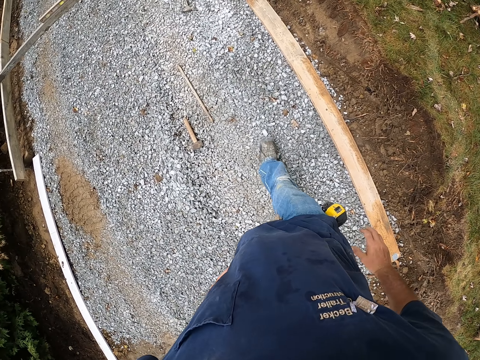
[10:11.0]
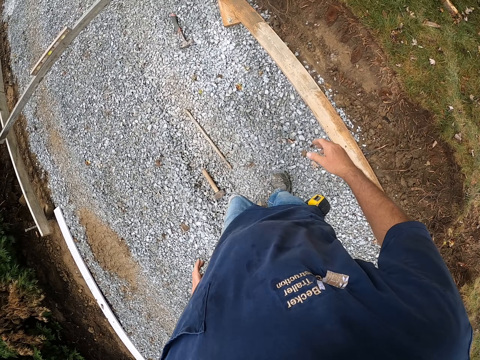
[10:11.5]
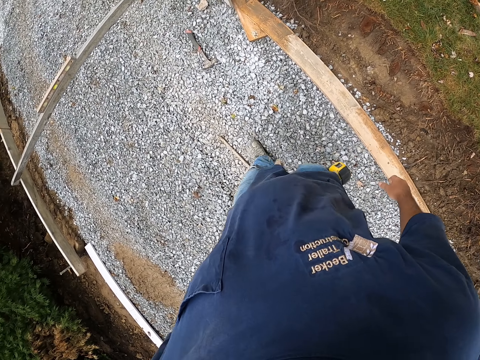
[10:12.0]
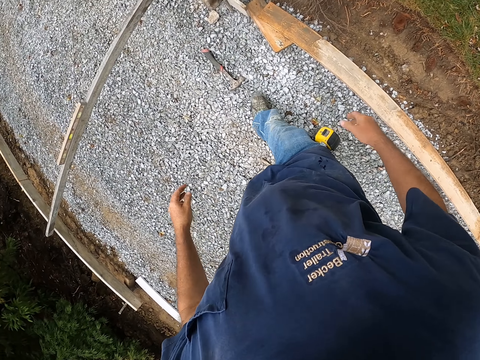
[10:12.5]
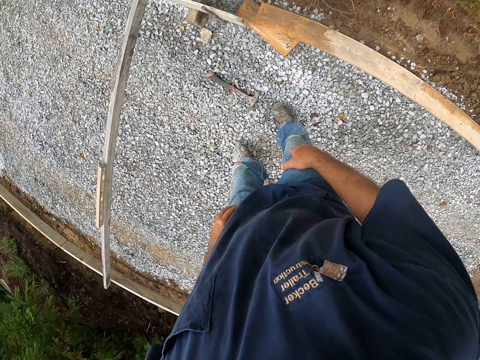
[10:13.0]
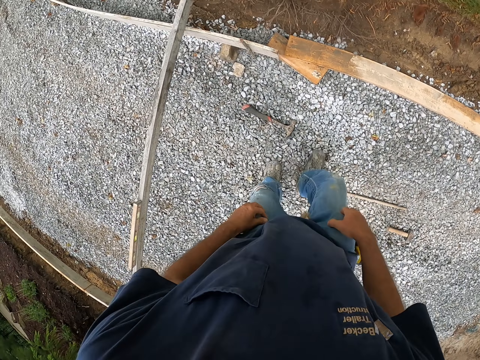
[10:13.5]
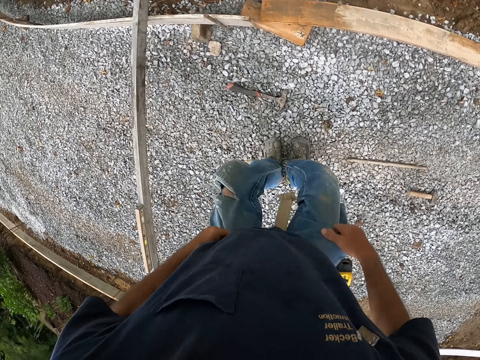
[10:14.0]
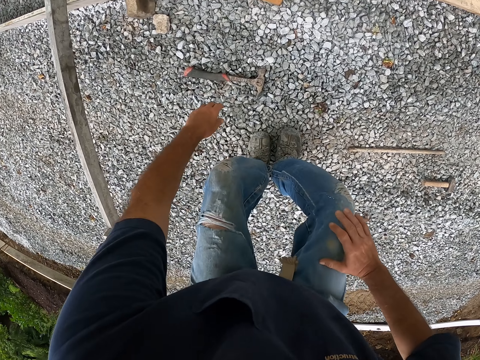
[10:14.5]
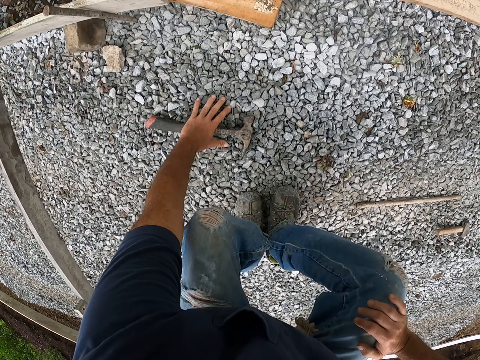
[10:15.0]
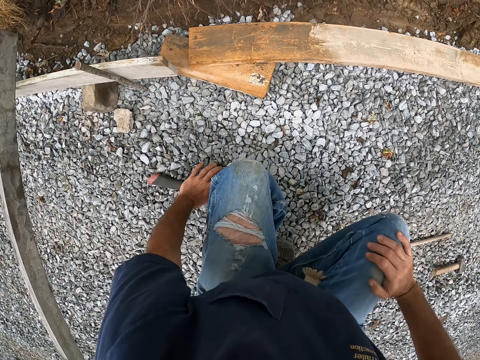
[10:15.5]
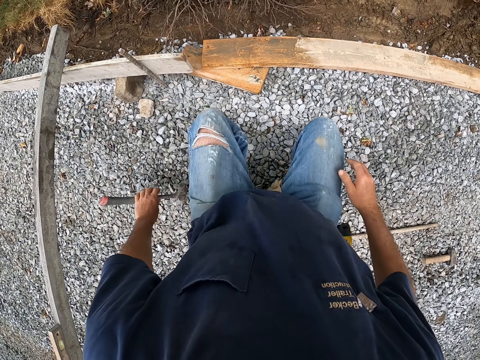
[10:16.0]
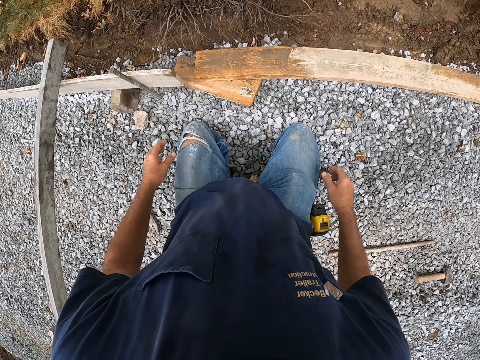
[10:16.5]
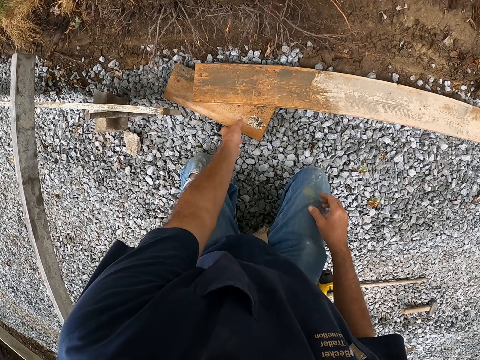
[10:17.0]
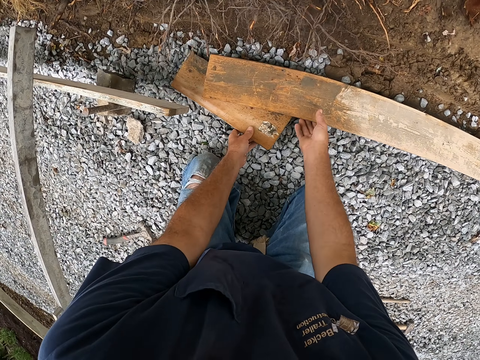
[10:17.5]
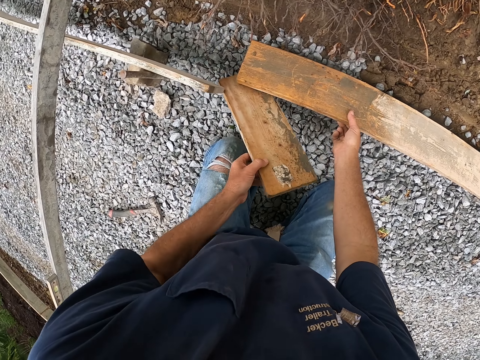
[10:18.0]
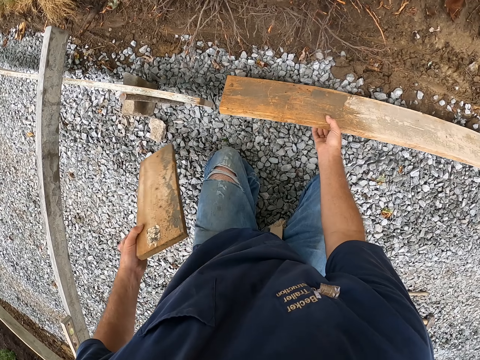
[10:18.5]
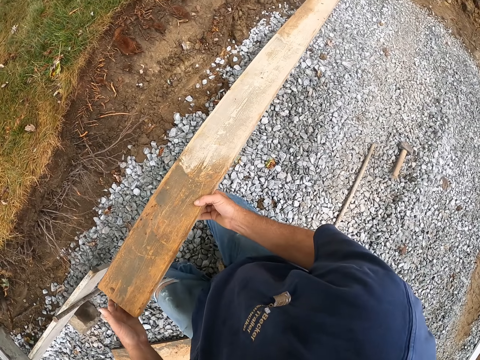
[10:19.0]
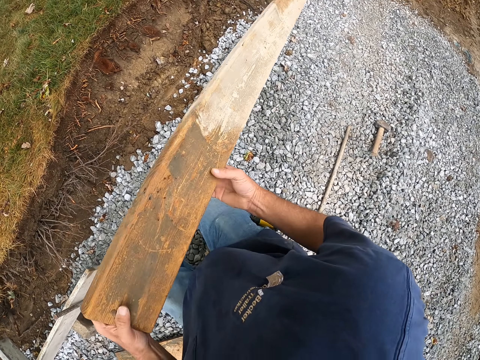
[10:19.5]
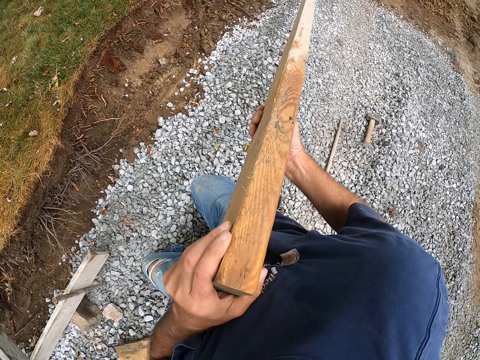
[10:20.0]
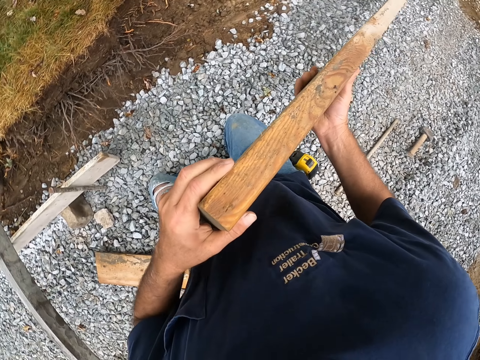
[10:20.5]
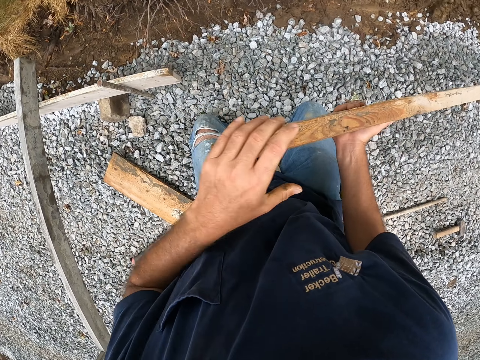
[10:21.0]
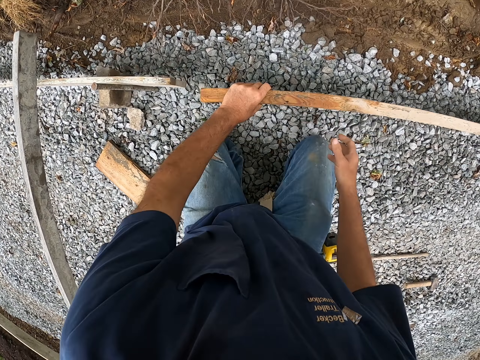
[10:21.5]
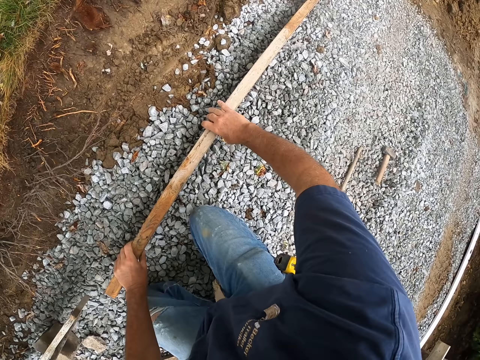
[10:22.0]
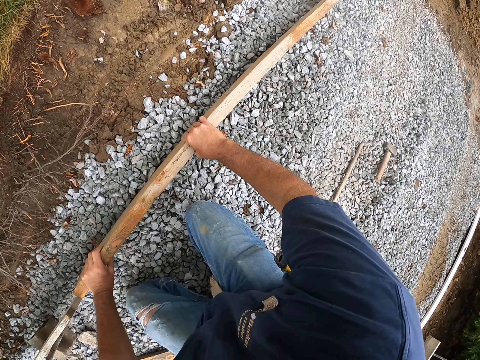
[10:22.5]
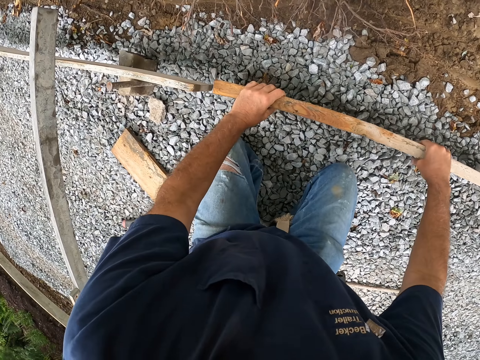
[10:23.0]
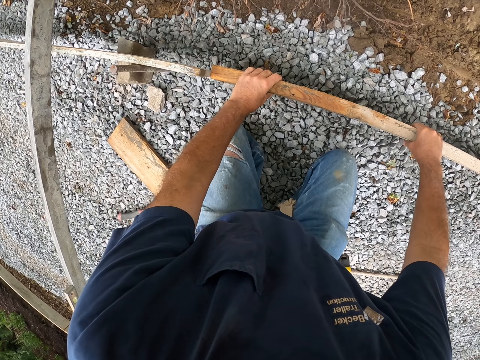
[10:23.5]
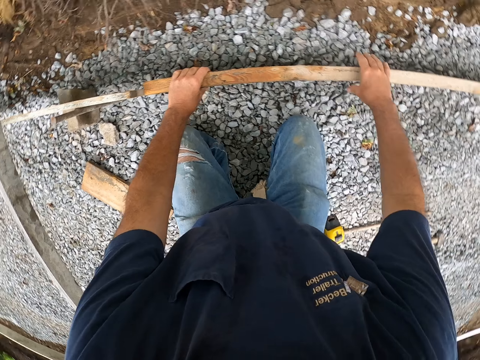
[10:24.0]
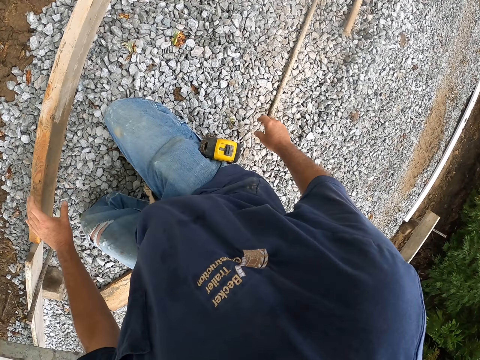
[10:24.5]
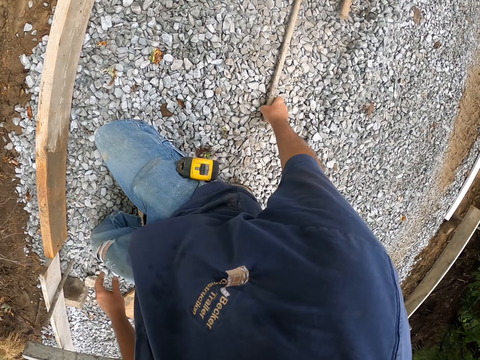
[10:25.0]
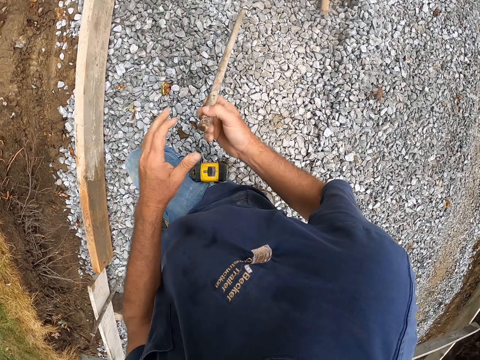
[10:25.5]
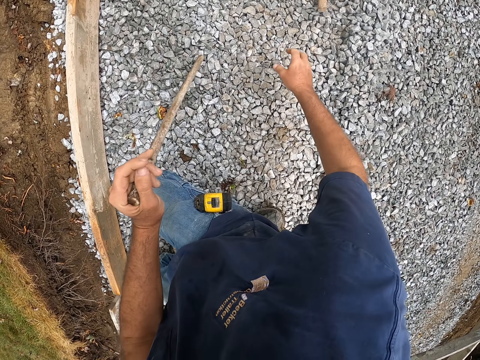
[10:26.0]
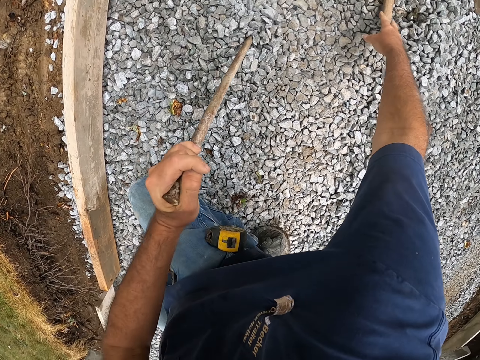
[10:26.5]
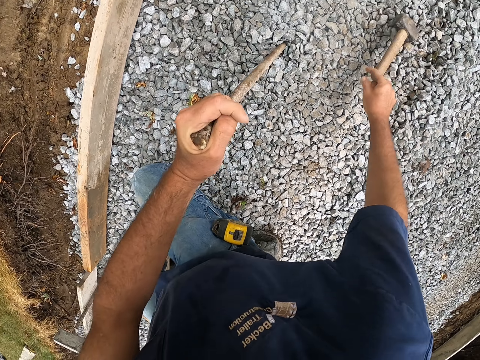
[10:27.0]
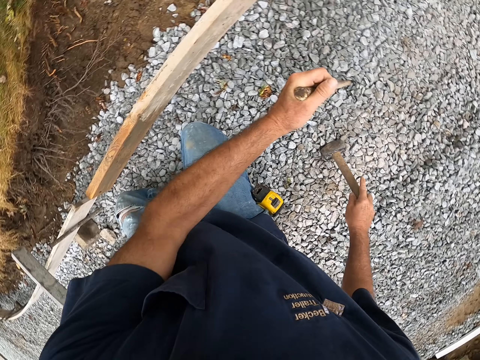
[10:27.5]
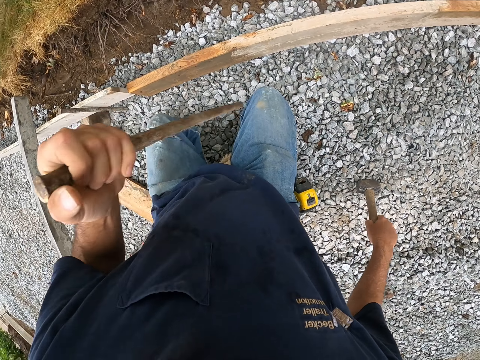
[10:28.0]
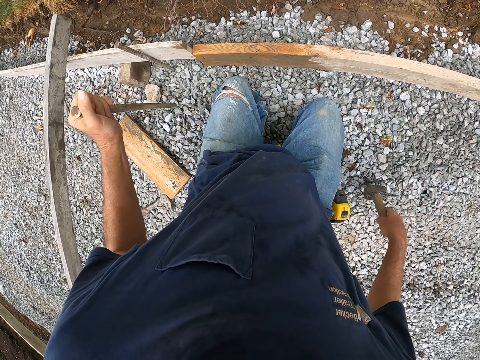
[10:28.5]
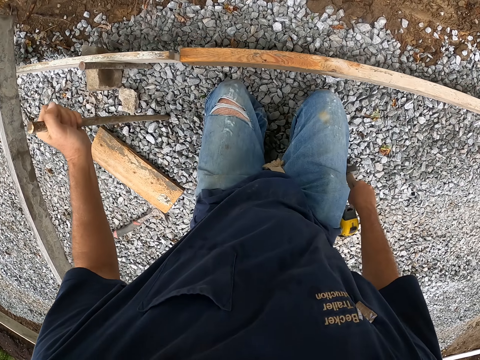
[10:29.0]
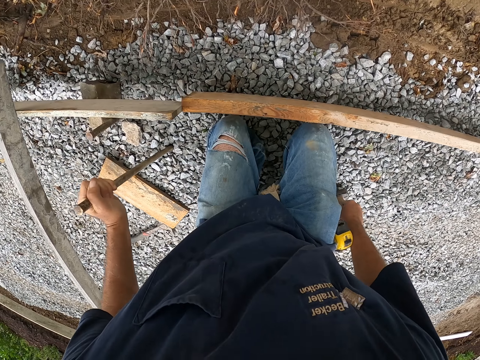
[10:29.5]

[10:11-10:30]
The camera wearer walks on the murram. They move a hammer on the murram. They pick up a piece of wood. They hold the wood frame. They put the wood frame on the murram. They join the wood frames. They take a piece of iron rod. They take a wood stick. They pick up the hammer.

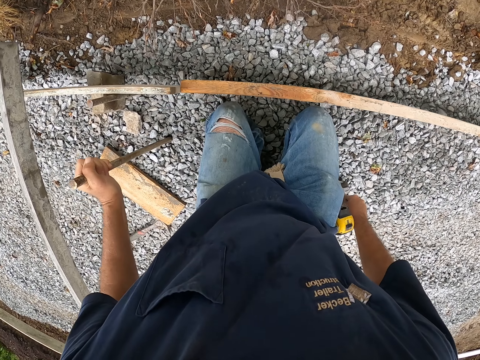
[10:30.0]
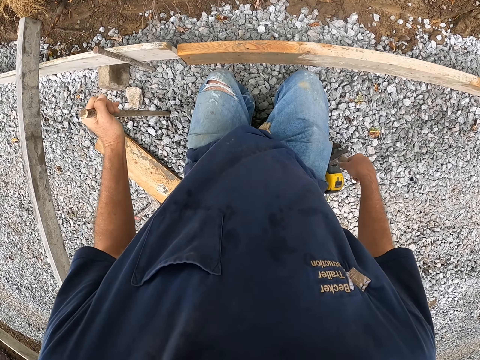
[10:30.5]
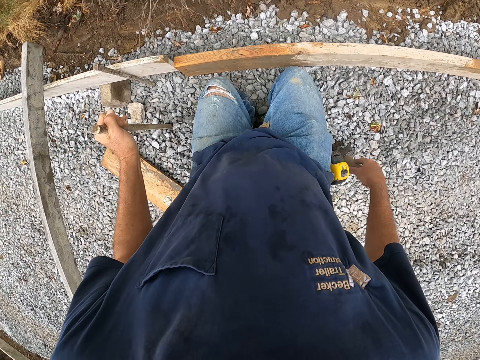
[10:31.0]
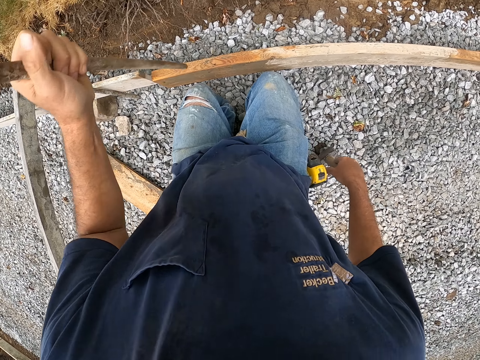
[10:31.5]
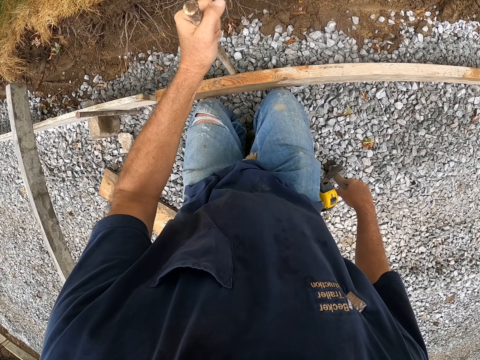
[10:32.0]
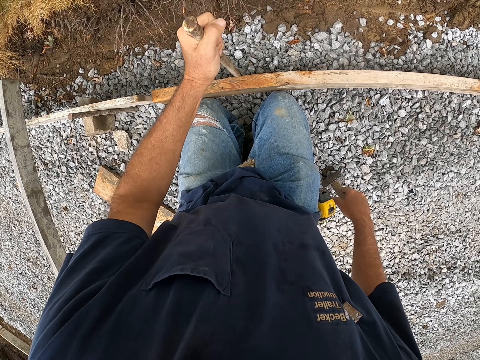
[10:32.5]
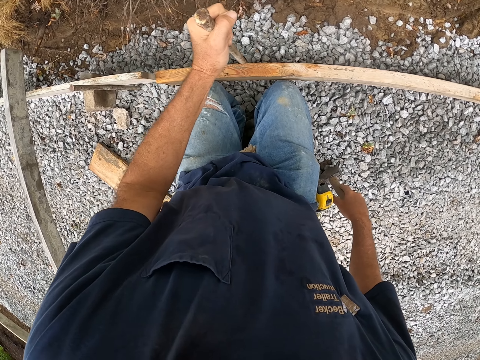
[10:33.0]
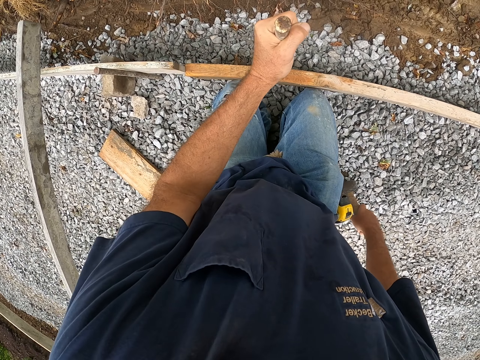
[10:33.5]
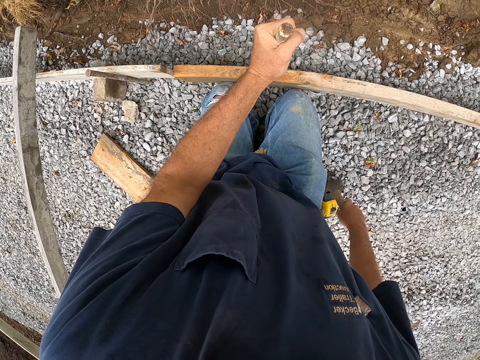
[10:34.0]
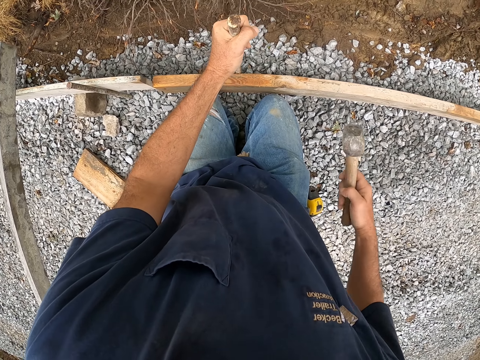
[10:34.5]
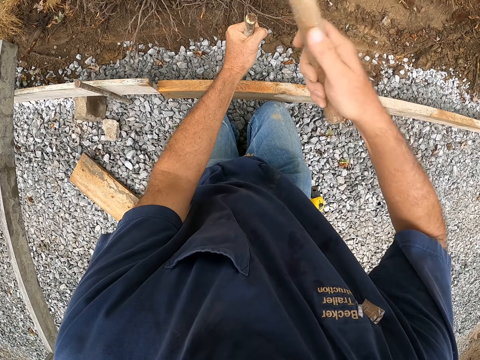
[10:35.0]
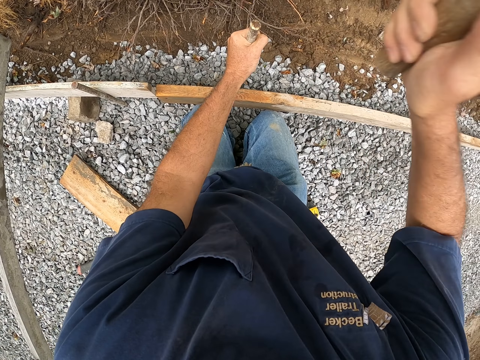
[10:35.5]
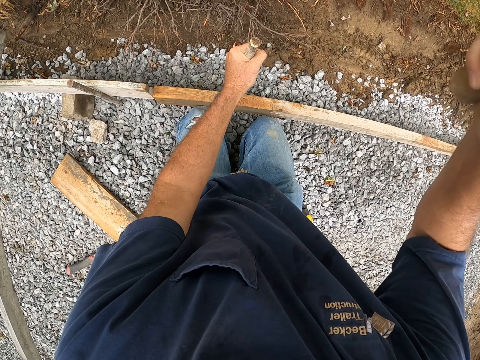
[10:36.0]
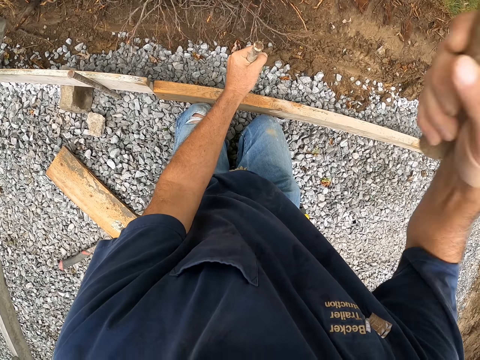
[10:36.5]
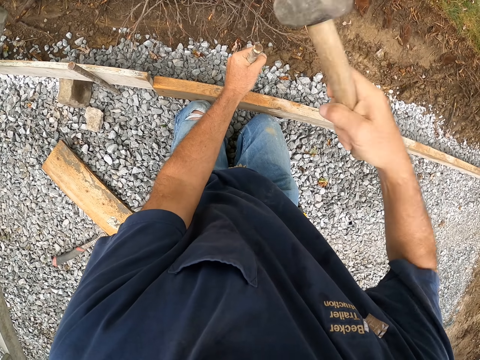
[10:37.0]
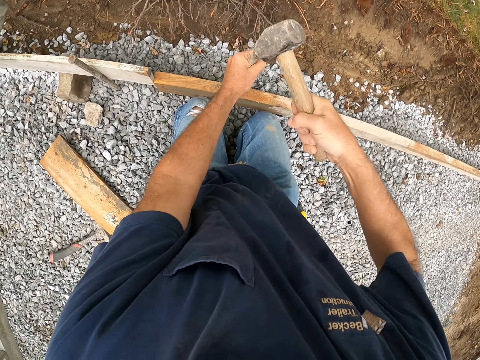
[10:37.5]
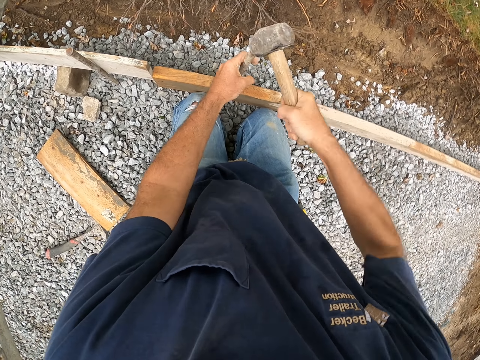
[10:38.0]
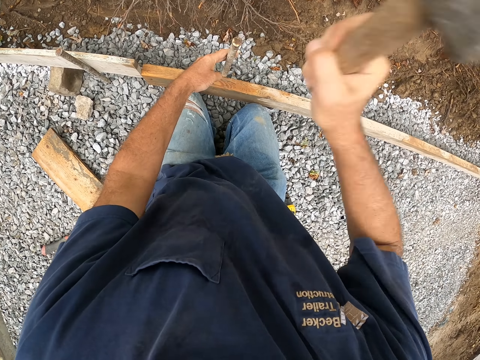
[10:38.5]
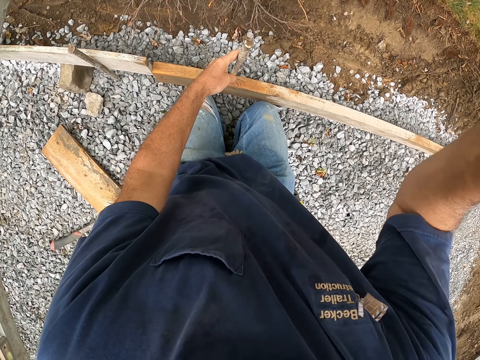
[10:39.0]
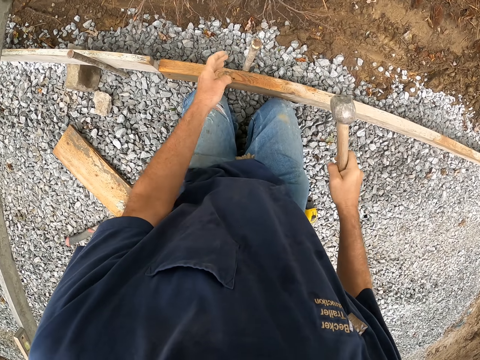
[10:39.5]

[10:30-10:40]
The camera wearer puts a metal stick on the wood frame. They hit the metal stick with a hammer.
